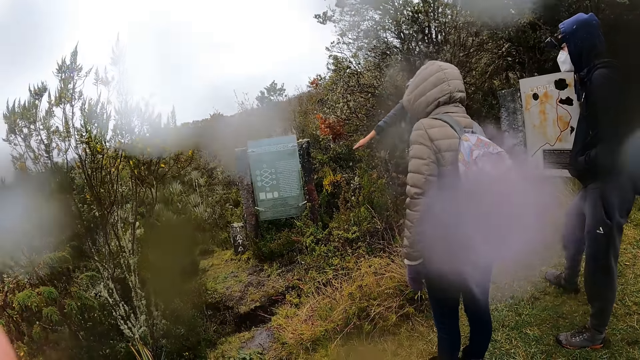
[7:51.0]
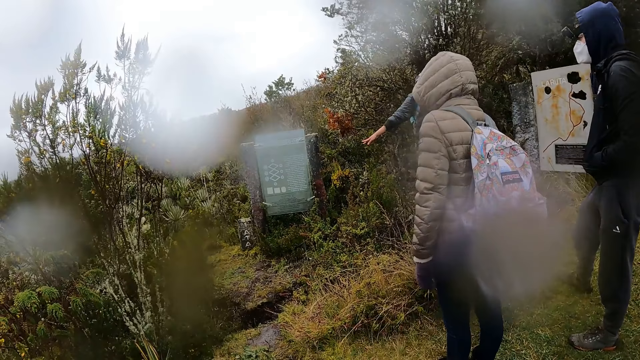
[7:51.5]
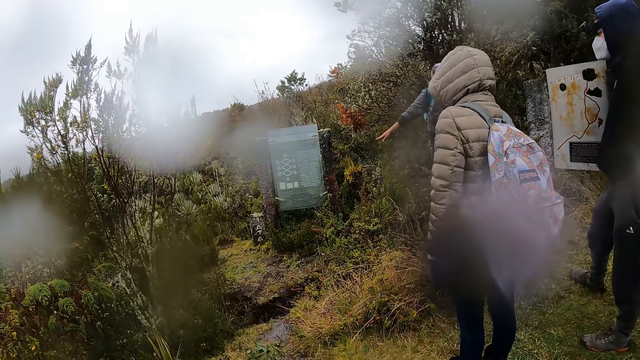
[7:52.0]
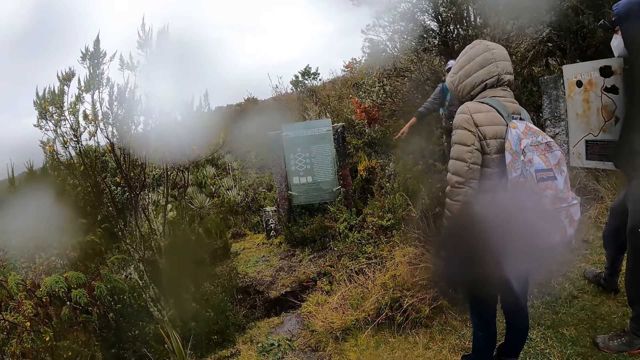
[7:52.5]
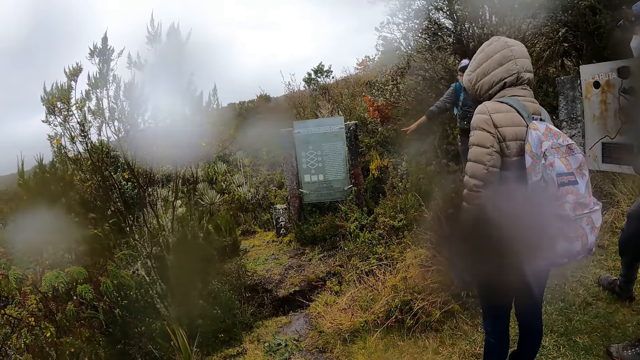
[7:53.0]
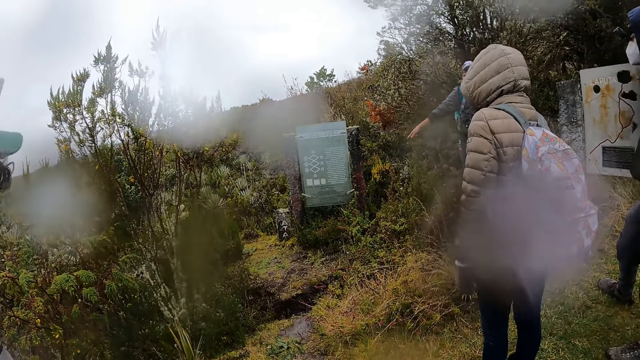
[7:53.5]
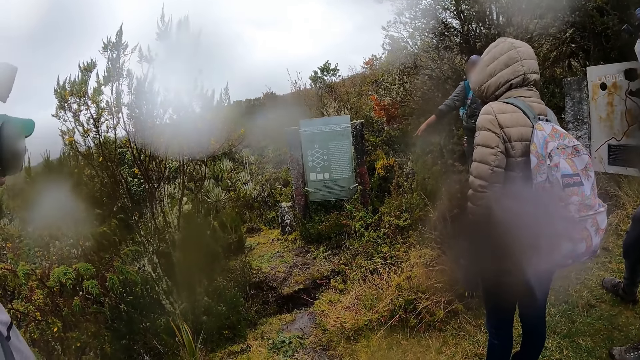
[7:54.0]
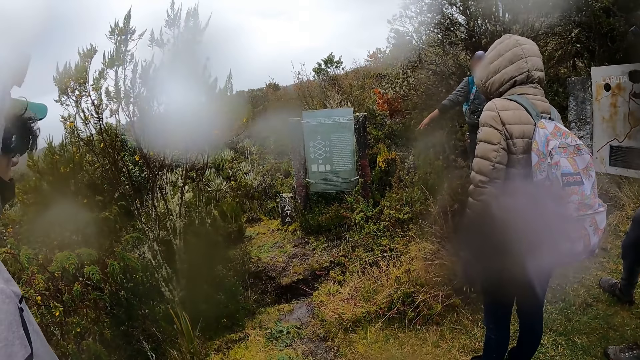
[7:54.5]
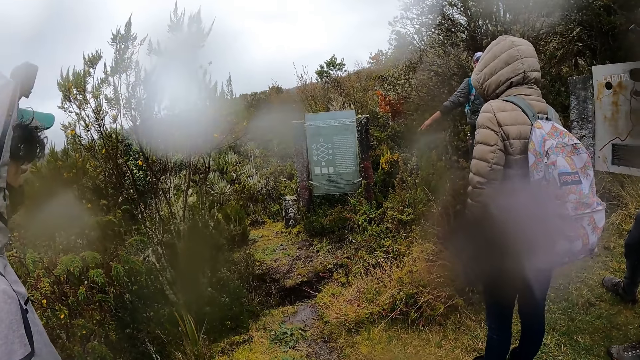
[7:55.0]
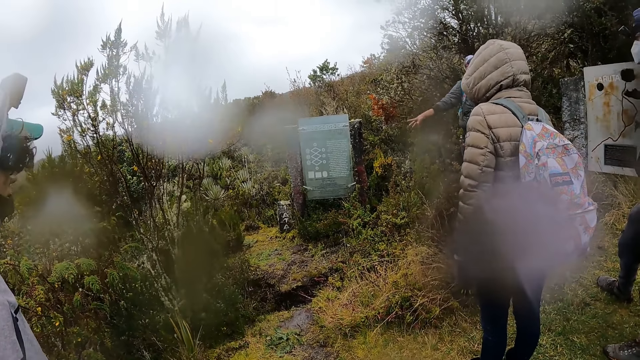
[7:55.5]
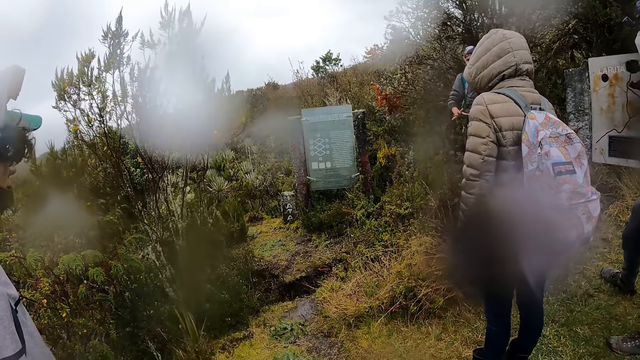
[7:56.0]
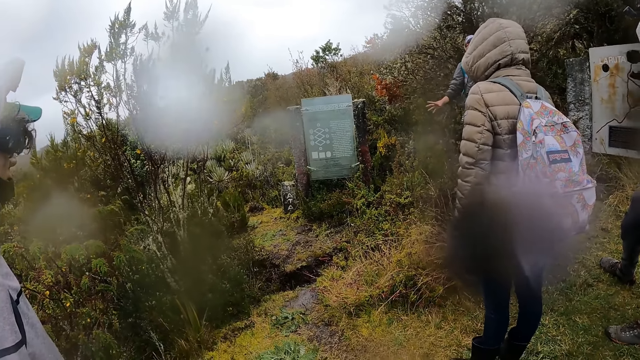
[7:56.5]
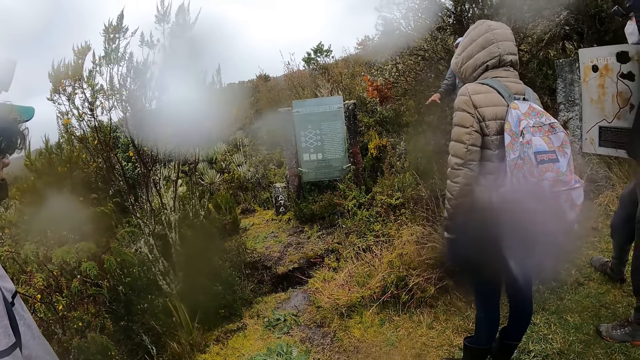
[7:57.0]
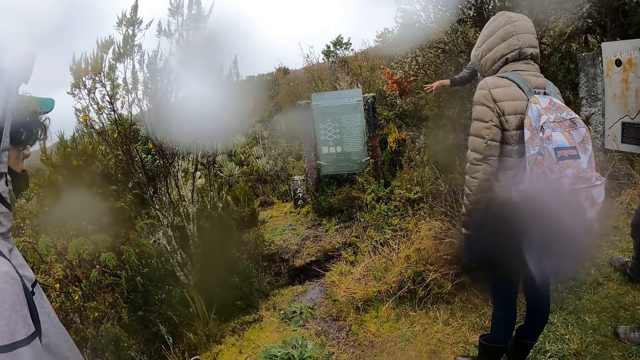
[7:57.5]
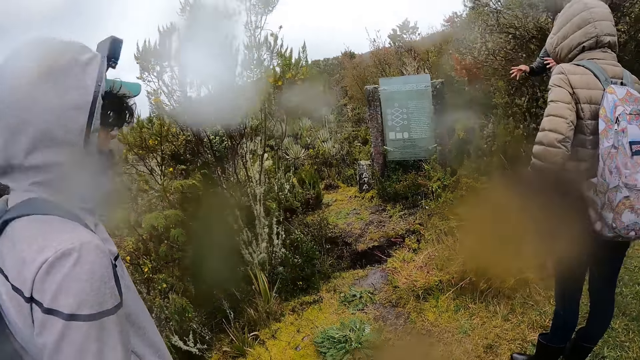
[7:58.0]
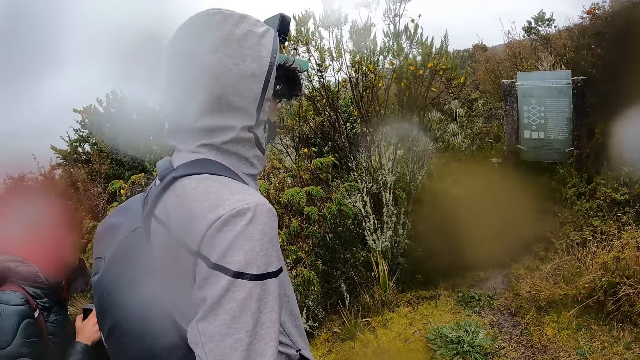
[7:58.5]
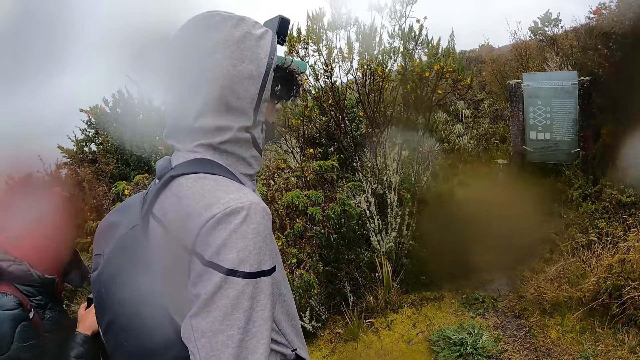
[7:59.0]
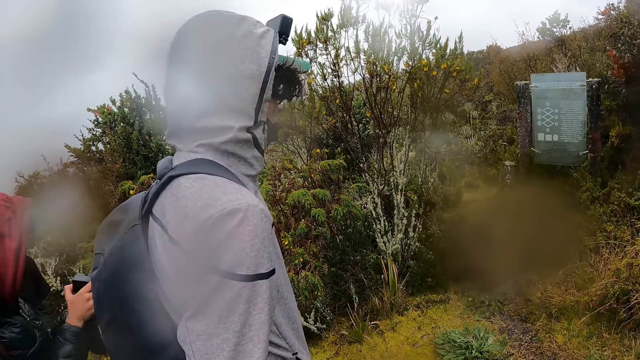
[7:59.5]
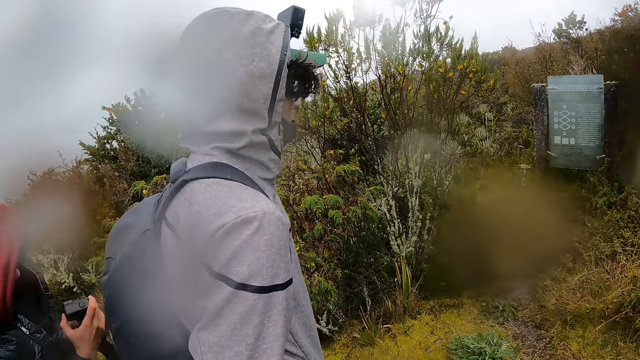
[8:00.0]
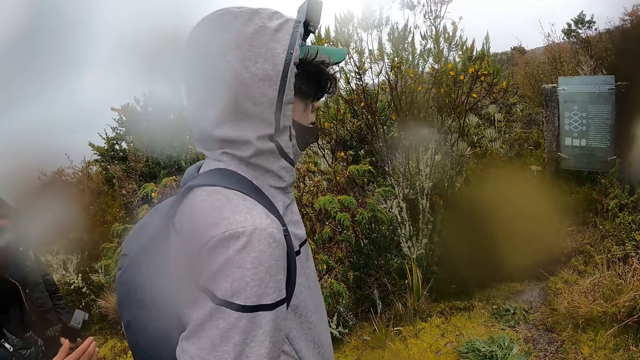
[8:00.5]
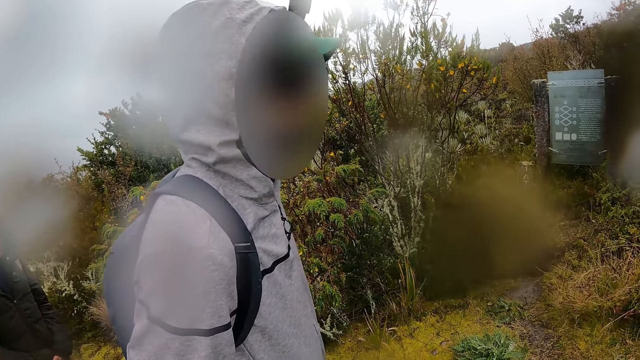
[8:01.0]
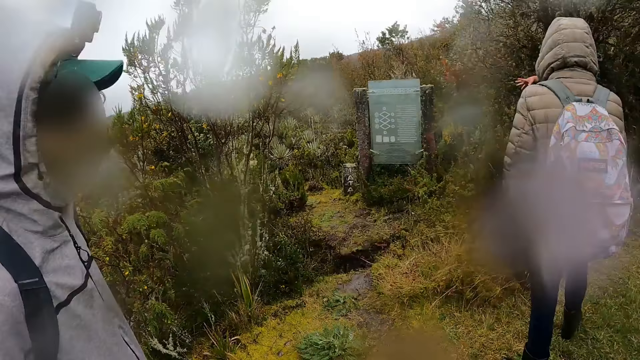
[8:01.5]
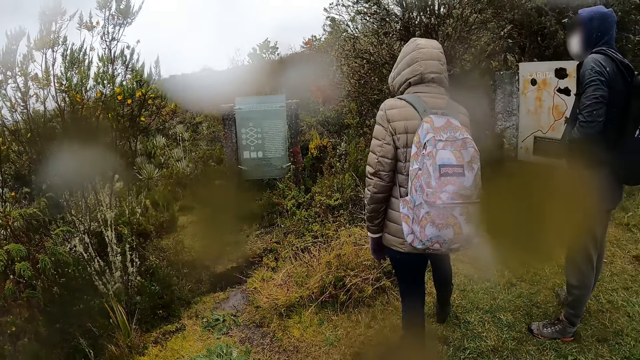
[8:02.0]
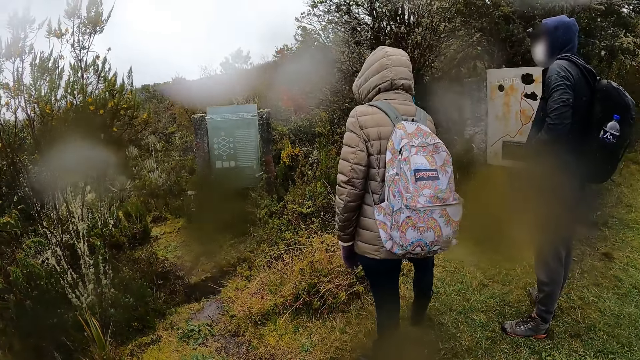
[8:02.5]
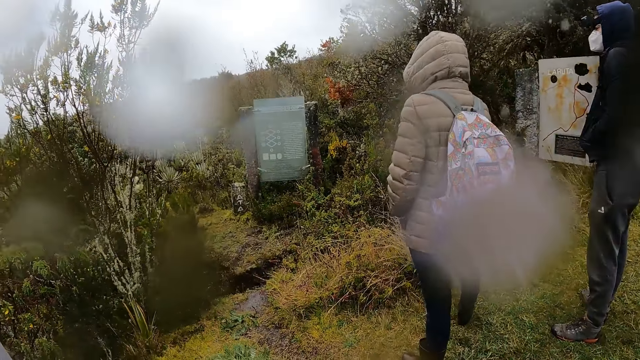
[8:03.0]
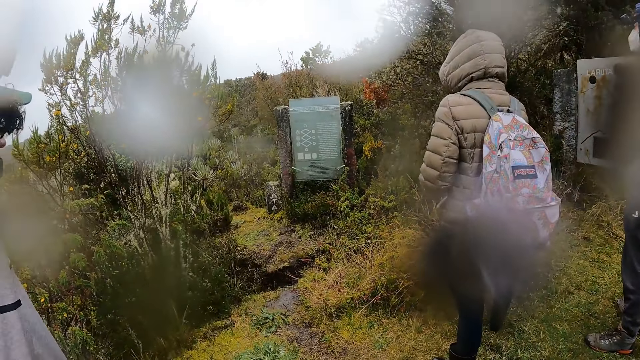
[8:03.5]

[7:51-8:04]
The camera wearer looks at a man. They interact with the man. They look at the board.

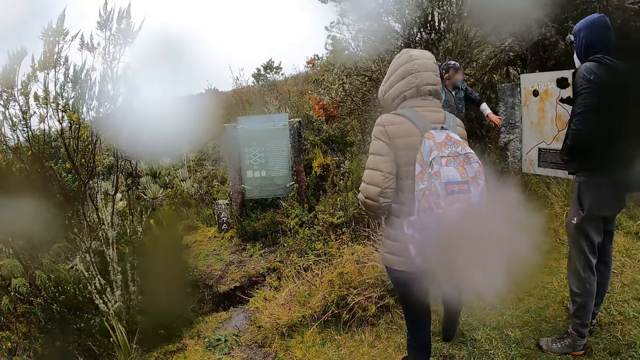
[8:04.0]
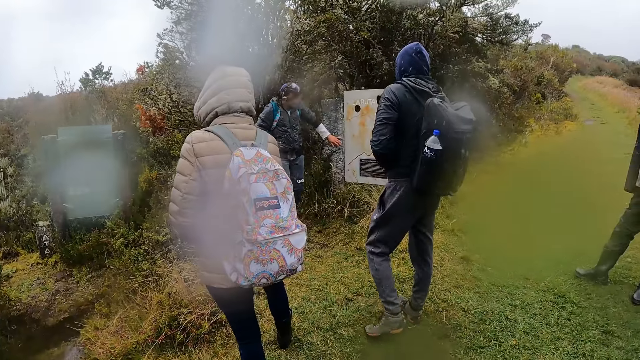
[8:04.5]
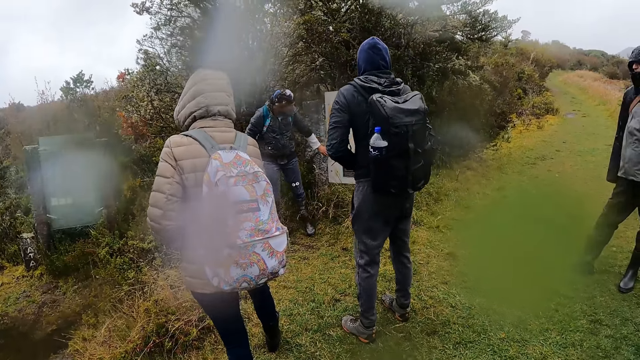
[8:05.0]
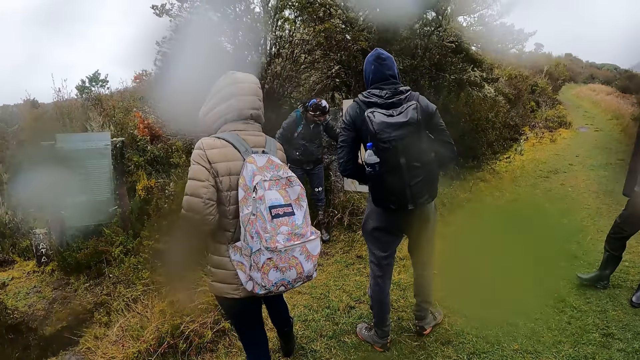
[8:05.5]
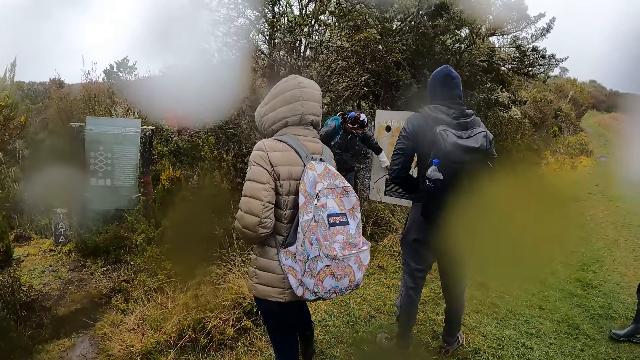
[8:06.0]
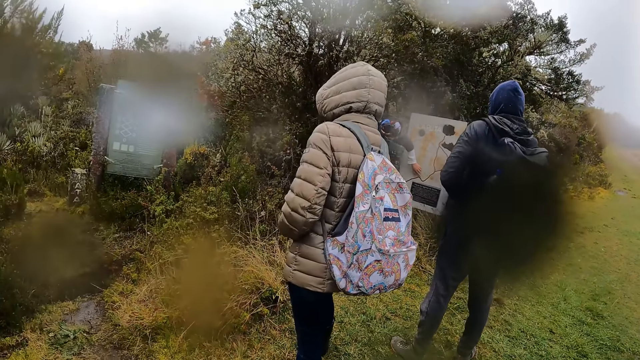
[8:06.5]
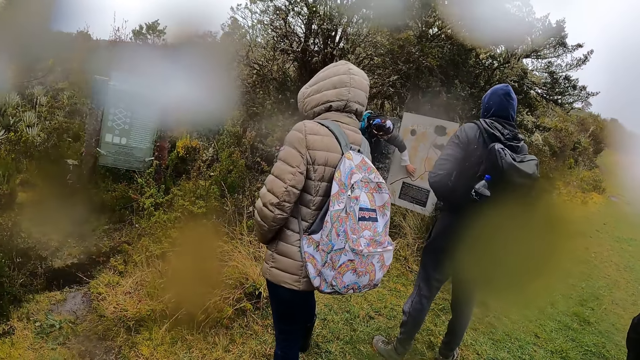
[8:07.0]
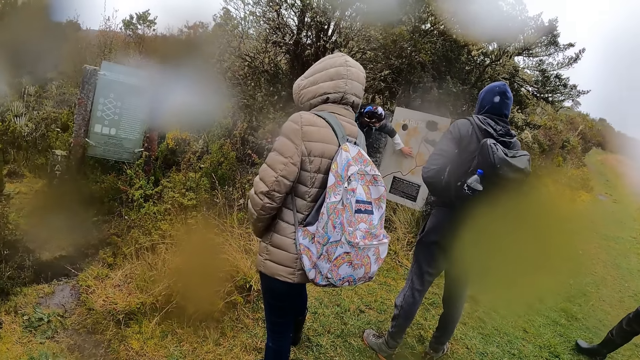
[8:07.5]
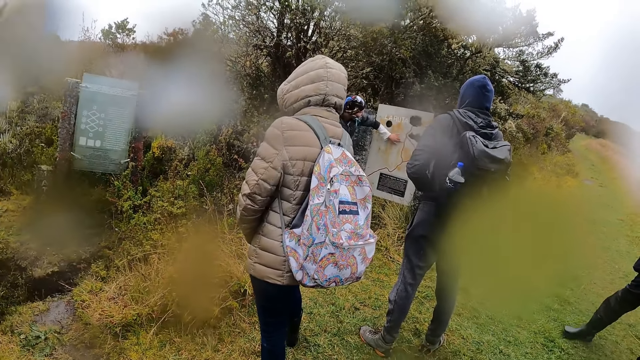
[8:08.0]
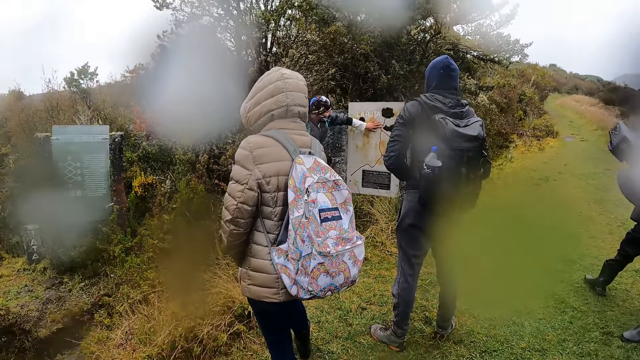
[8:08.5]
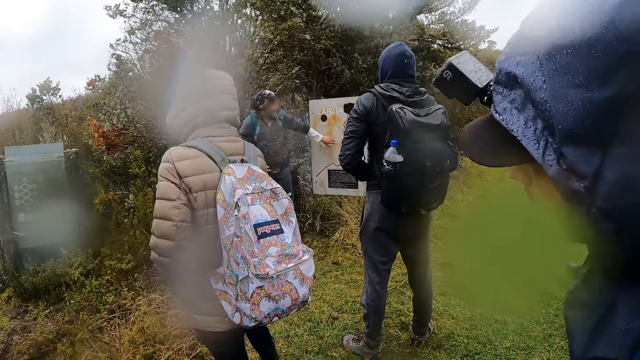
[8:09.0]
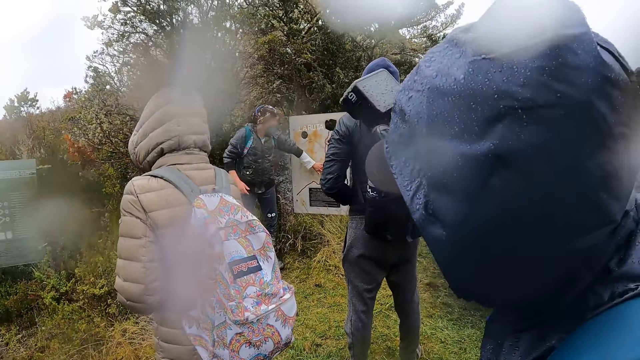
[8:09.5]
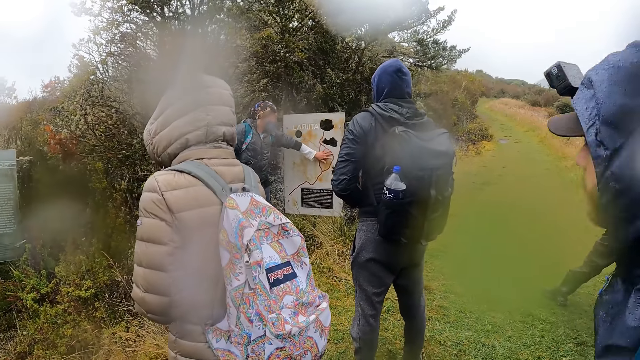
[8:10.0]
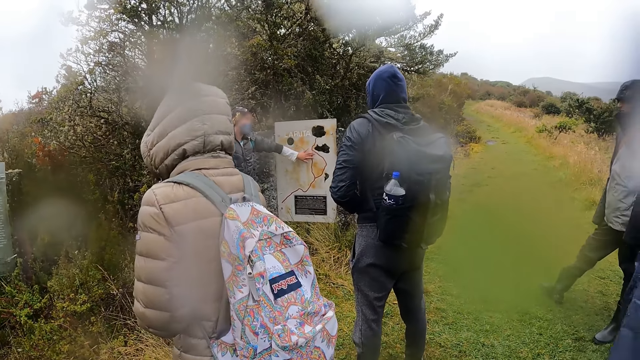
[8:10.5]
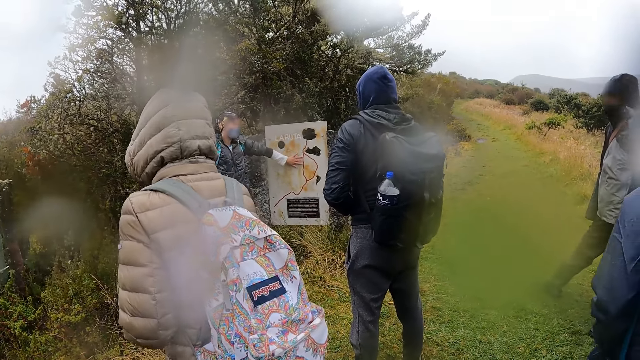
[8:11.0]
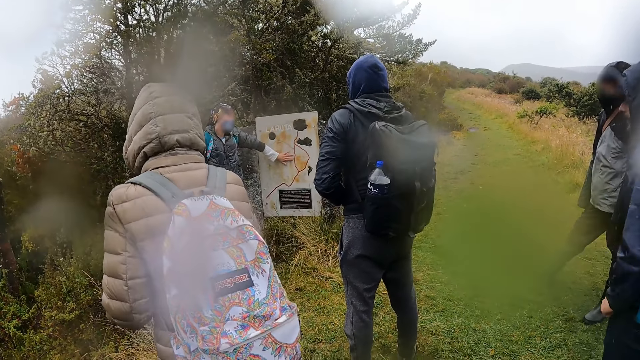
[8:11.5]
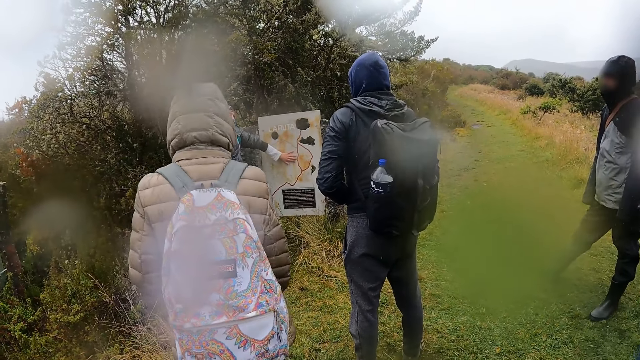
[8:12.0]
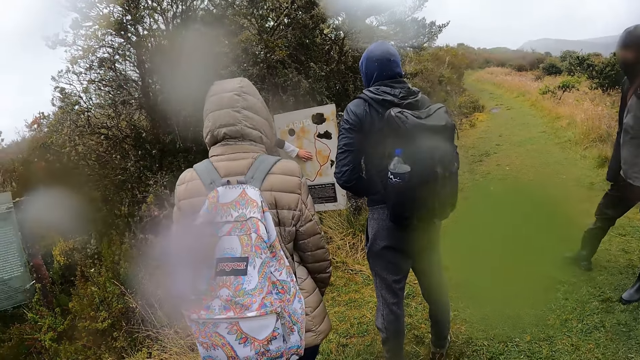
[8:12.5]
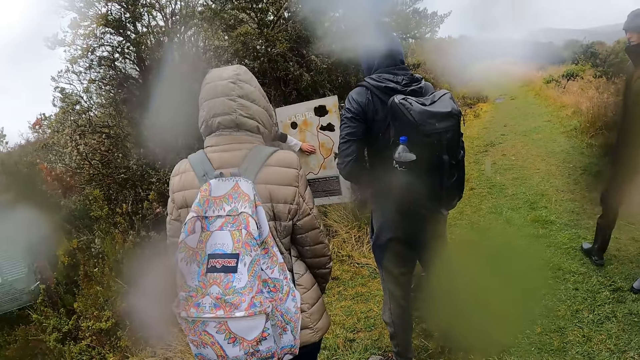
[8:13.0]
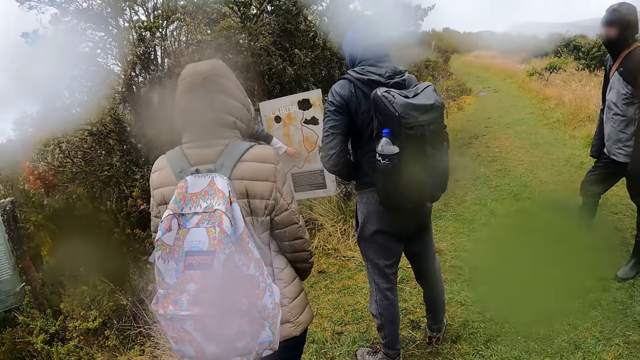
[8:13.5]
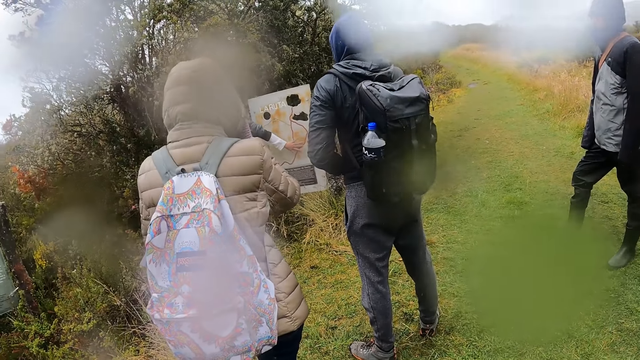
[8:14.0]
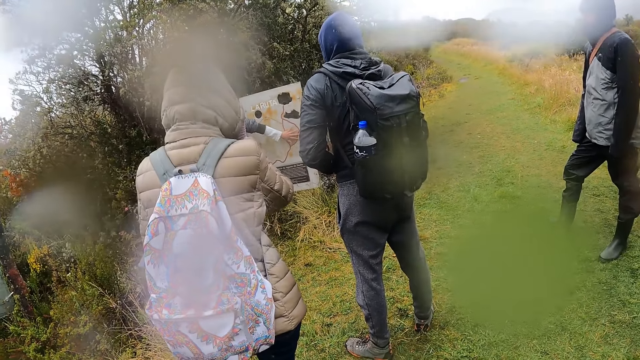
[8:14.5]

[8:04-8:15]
The woman touches a map with her left hand. The man converses with the team.
